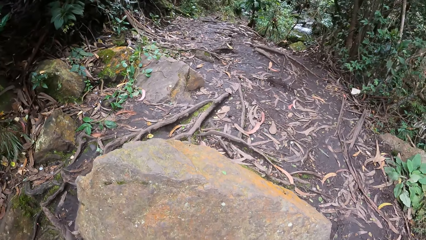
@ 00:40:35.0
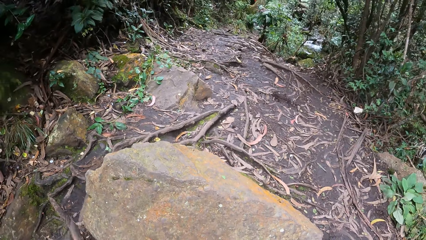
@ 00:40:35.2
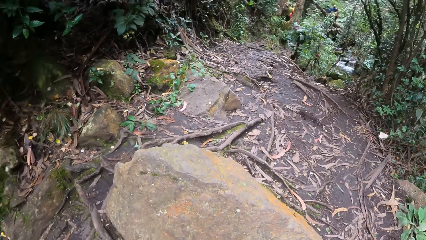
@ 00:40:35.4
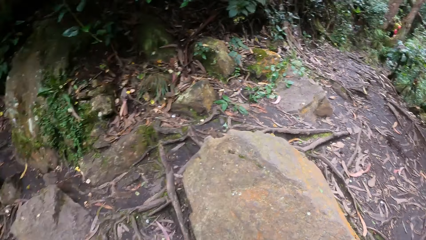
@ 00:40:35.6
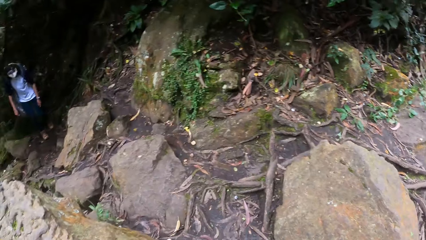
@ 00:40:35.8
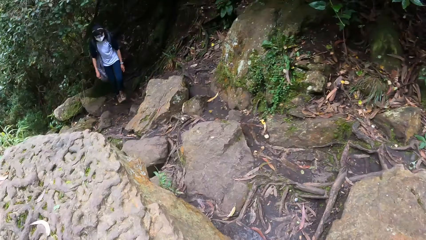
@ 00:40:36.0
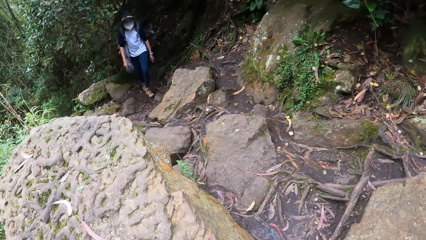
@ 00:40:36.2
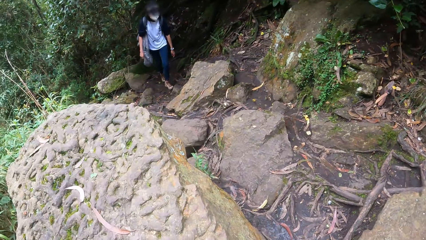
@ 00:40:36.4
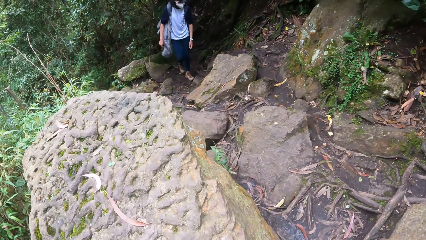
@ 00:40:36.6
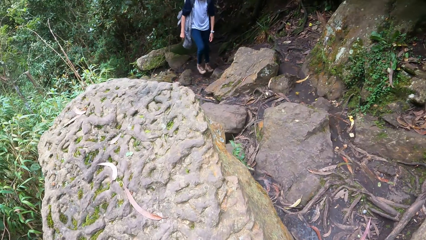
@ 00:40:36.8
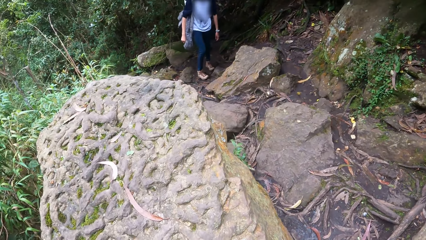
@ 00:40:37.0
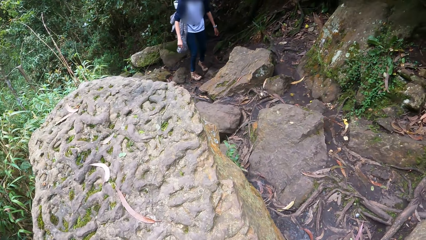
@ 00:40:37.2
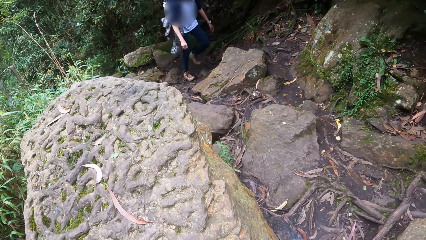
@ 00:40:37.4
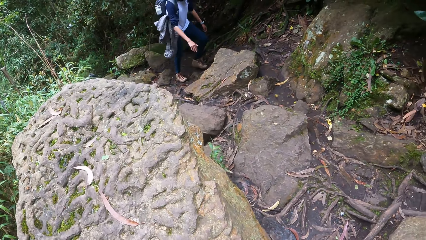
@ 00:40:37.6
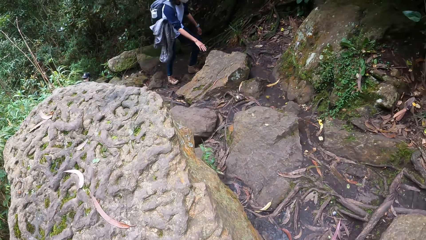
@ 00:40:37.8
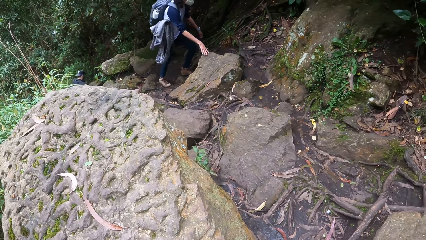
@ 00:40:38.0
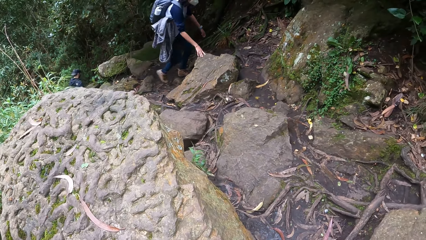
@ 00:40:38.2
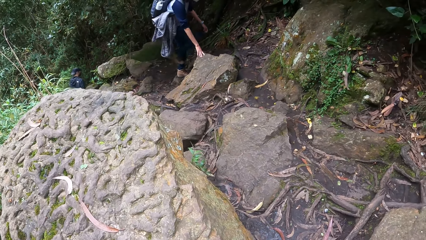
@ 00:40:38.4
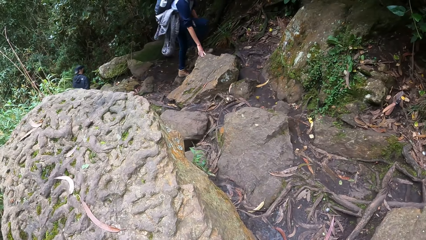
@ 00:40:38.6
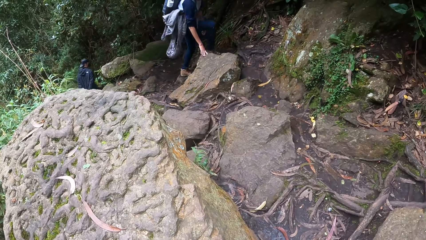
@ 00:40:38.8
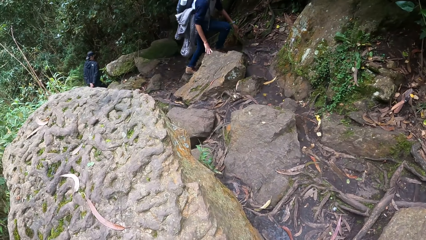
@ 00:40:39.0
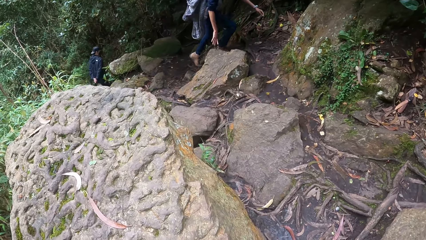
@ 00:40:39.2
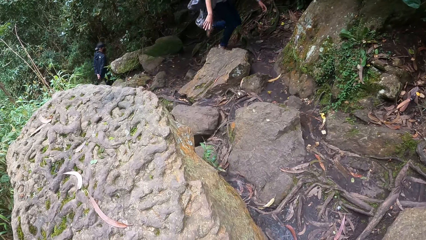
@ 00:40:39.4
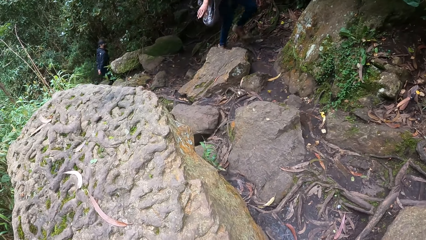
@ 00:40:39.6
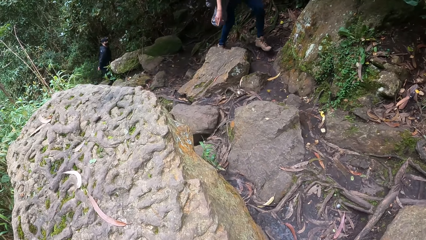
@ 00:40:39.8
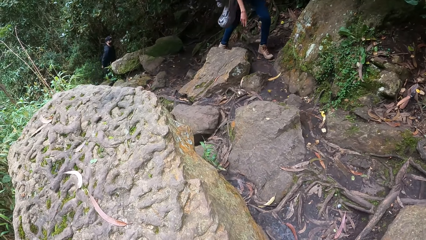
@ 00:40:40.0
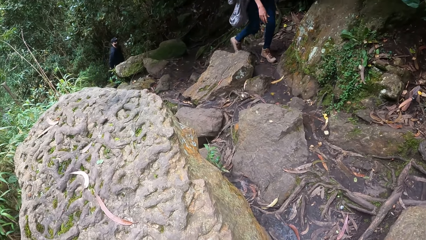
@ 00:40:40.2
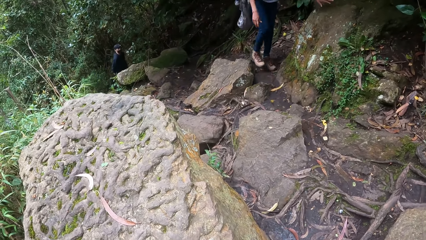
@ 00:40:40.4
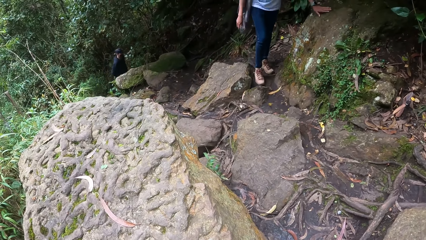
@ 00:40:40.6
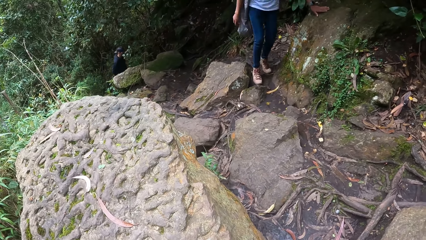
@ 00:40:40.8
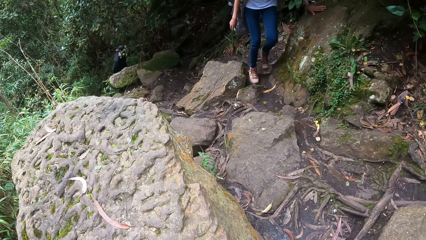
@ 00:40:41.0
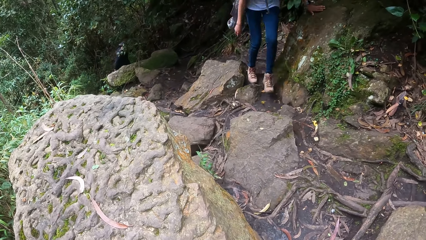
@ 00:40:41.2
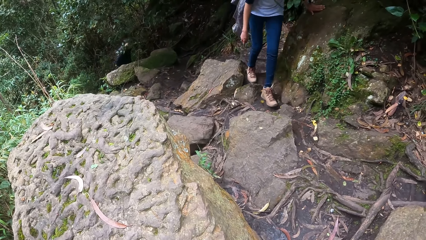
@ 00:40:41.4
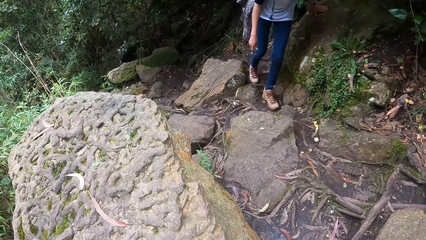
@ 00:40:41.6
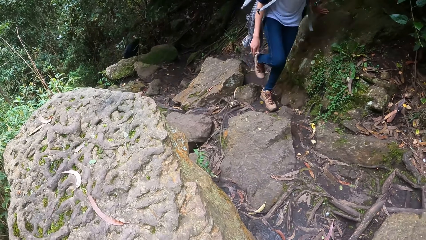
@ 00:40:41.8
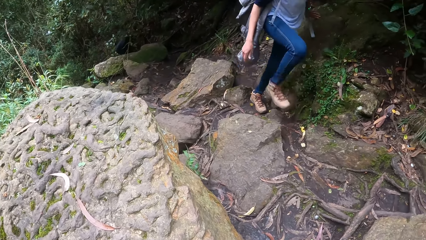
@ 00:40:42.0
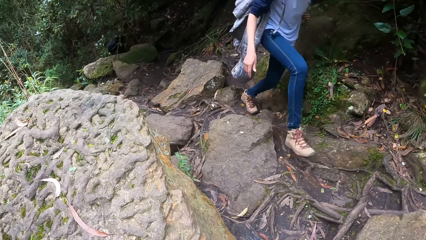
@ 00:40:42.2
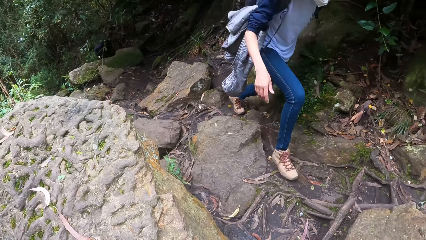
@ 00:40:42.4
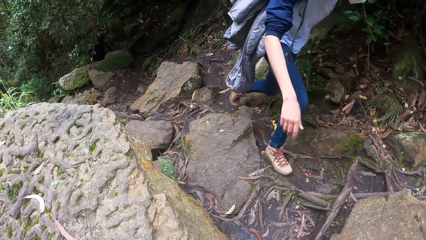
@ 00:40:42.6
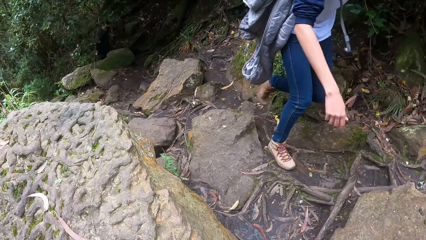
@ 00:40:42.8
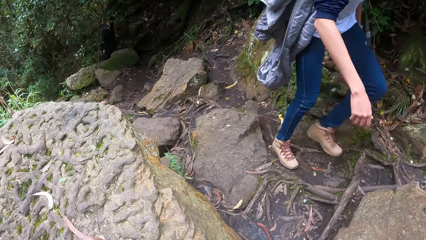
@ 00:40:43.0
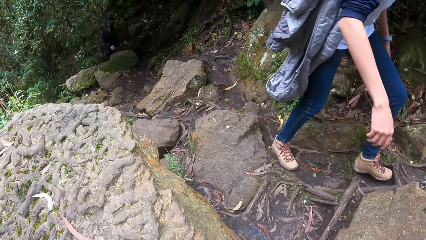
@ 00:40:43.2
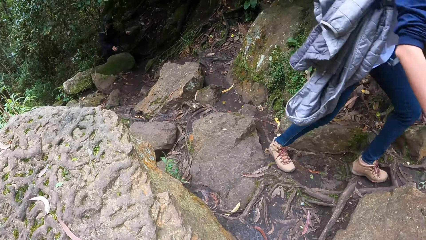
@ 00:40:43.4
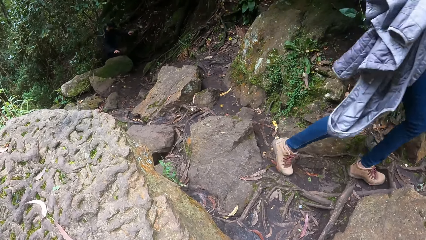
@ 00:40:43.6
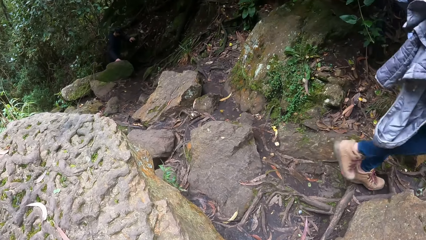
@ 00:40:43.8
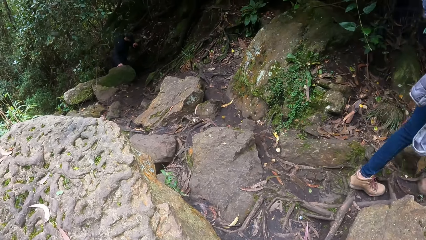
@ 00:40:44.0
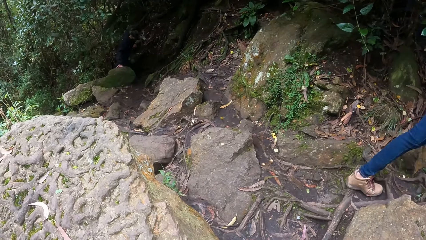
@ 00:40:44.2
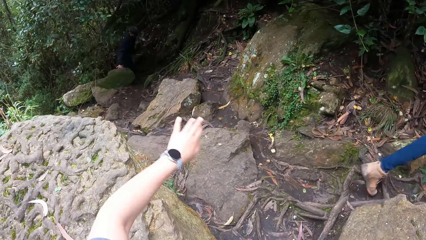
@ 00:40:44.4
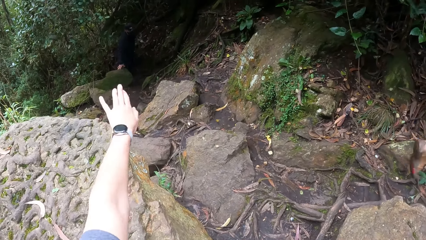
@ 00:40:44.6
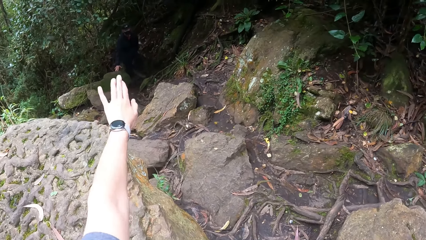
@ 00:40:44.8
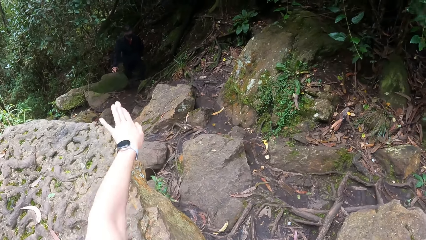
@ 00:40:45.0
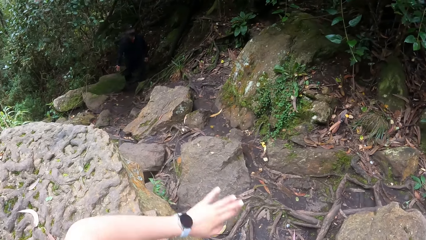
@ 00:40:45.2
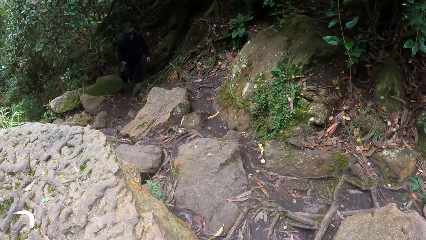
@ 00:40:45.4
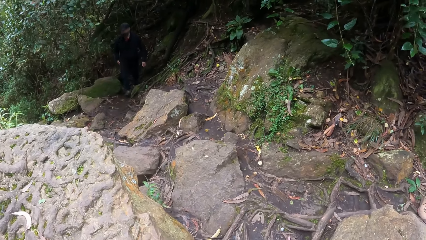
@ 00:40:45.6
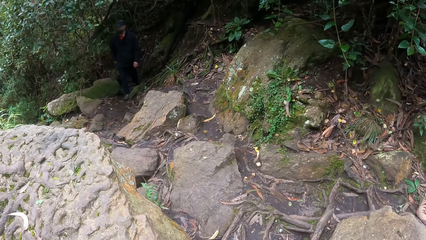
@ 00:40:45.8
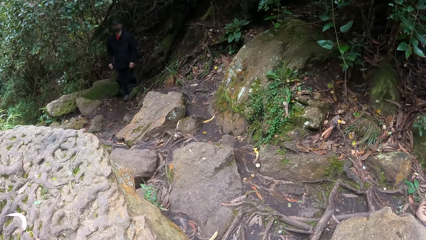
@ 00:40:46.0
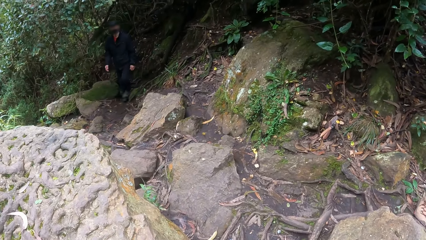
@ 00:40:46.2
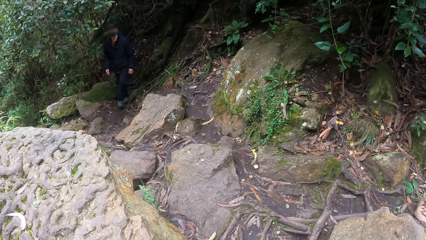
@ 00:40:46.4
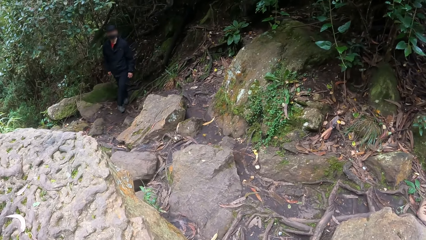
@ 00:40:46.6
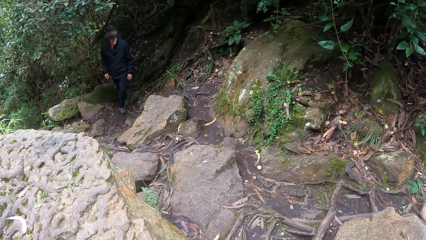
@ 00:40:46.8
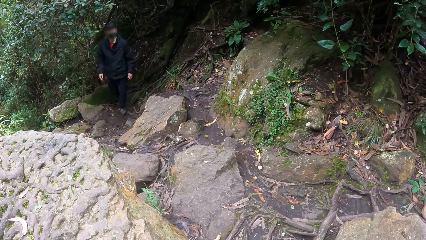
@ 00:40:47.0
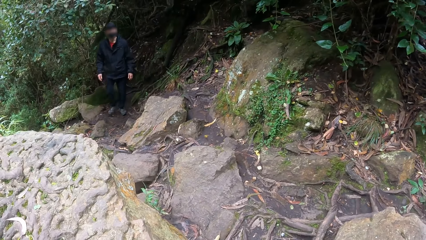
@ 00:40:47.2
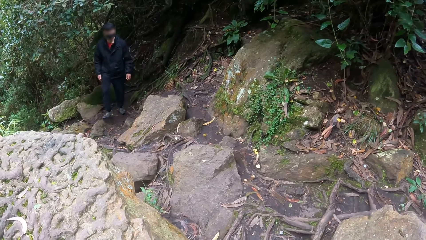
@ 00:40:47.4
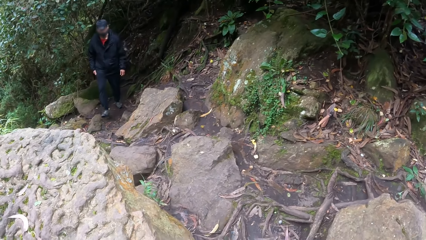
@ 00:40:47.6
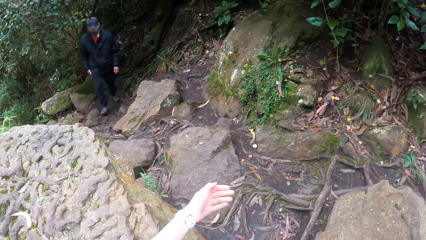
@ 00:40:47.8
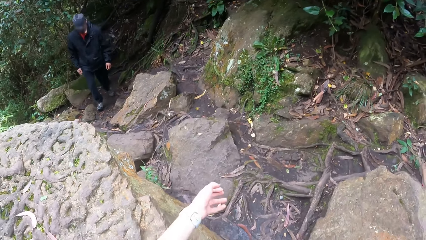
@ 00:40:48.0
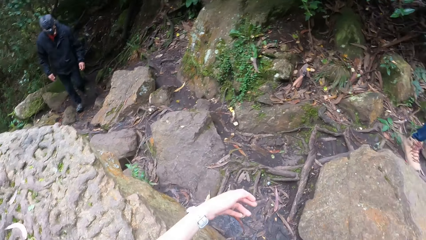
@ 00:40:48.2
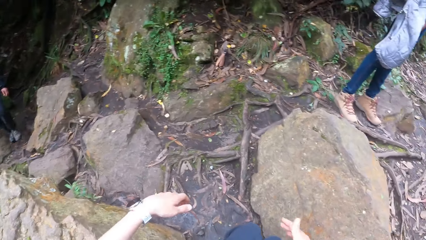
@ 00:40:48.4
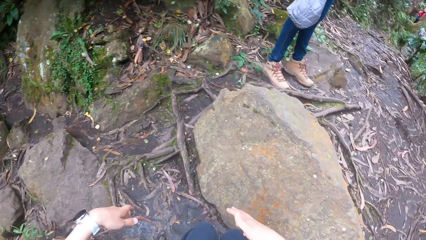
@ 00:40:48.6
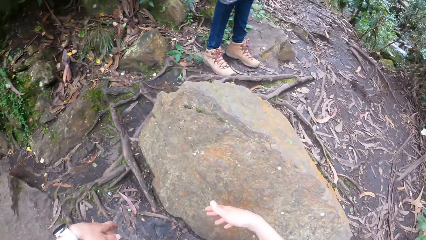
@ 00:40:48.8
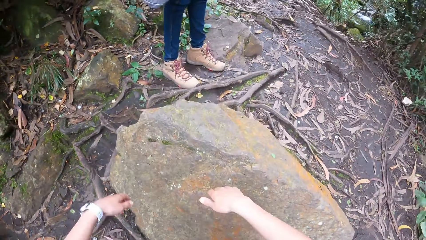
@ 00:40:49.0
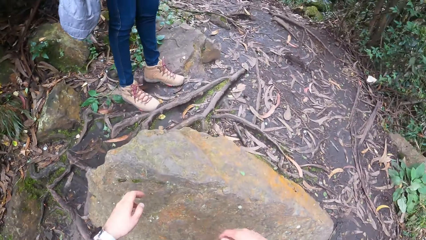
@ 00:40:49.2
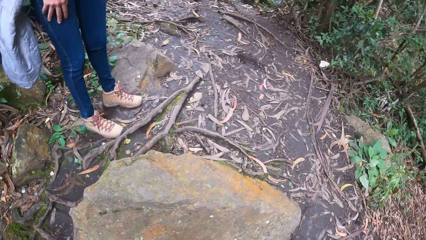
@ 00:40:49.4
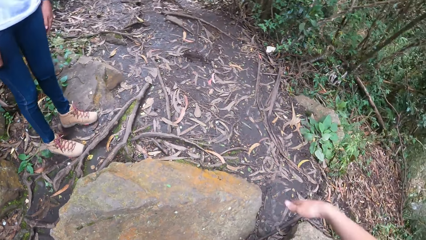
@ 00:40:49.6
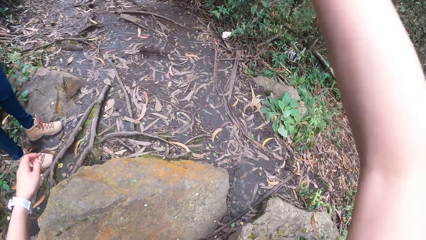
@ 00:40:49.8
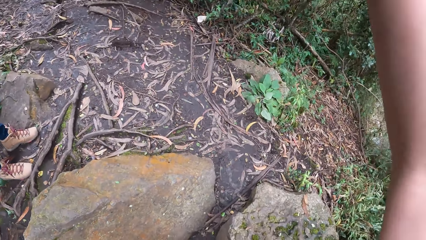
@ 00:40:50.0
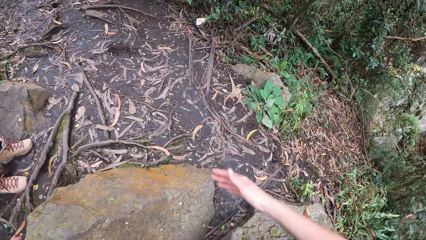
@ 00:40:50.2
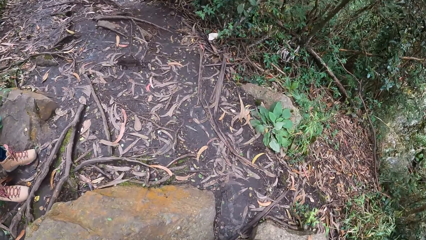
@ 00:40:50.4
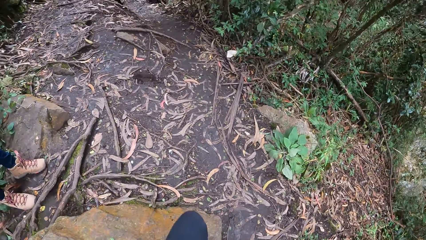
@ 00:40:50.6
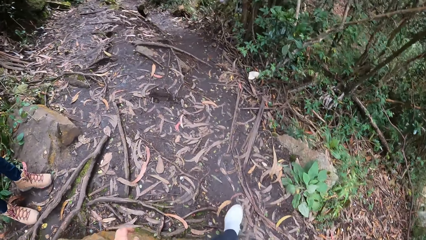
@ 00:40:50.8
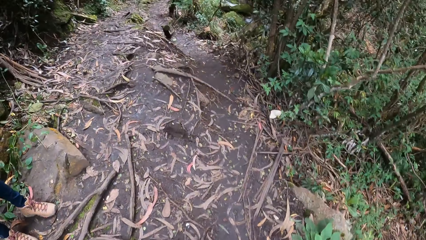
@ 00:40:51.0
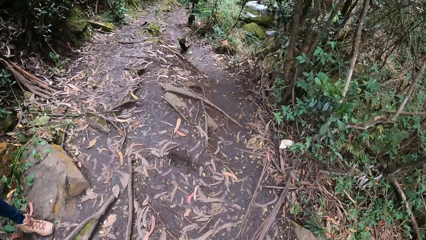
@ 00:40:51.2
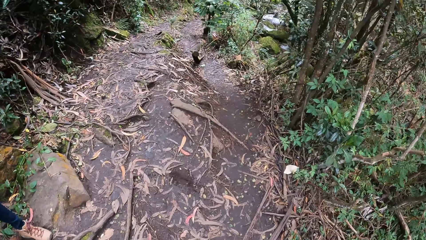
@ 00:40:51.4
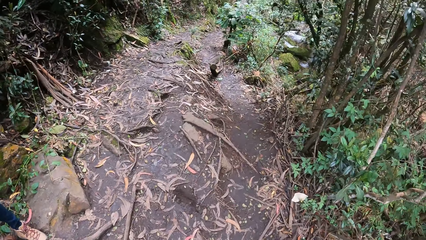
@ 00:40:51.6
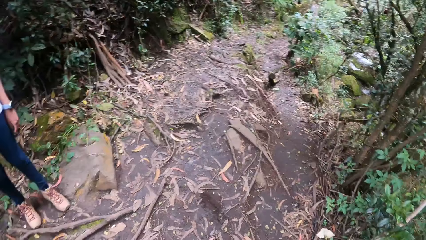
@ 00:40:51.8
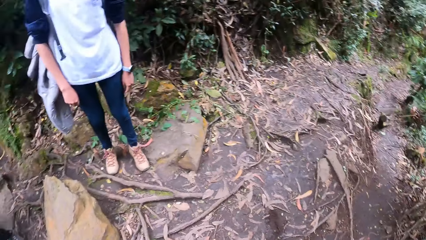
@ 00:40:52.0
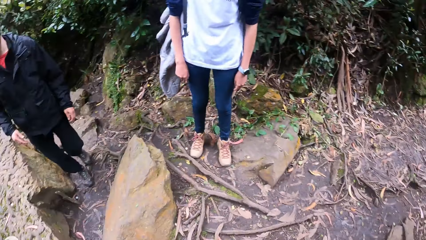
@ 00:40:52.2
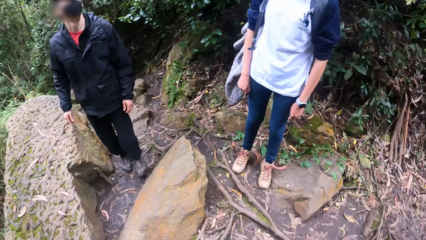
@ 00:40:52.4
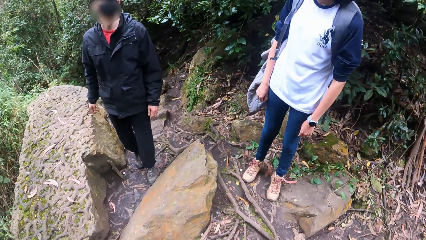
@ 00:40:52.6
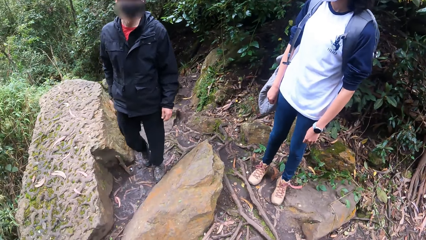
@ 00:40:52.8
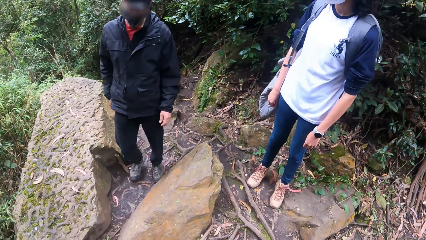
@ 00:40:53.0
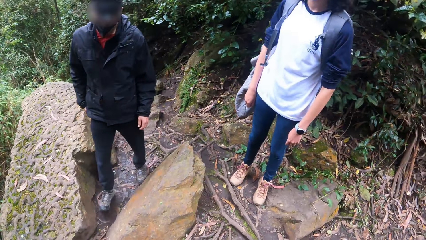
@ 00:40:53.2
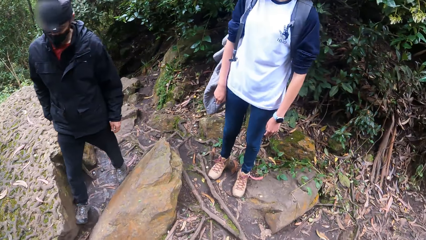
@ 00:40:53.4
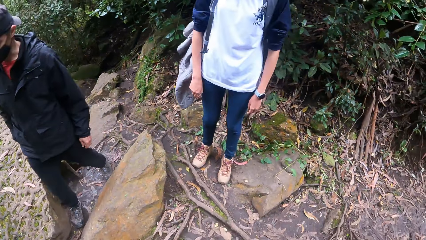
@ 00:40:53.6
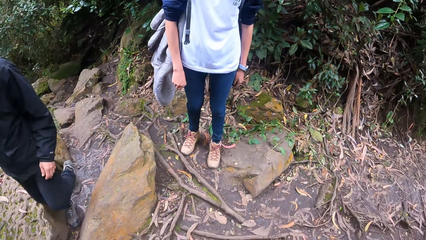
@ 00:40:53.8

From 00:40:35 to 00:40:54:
A woman climbs the hill and walks in a bush. The woman touches a stone with her right hand while climbing the hill. A man climbs the hill. The man touches the stone with his right hand while climbing the hill.
